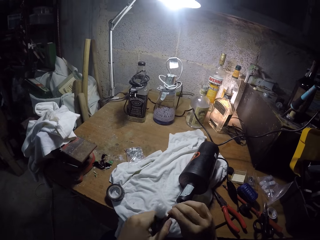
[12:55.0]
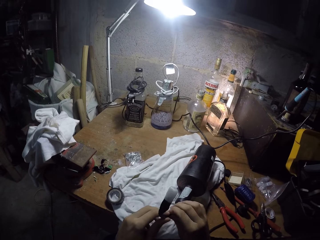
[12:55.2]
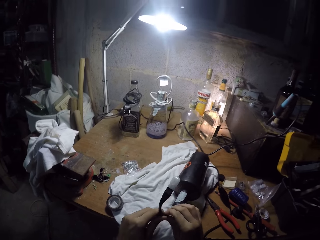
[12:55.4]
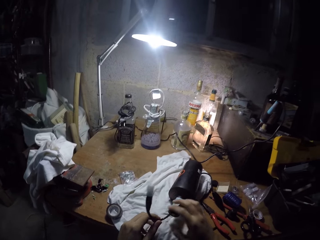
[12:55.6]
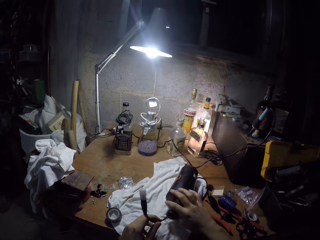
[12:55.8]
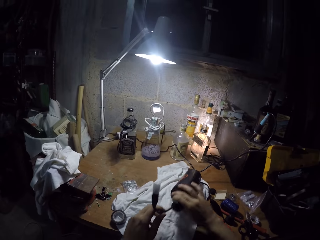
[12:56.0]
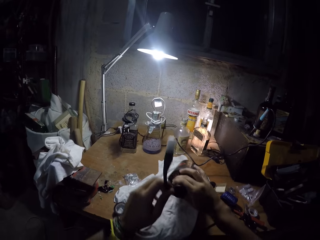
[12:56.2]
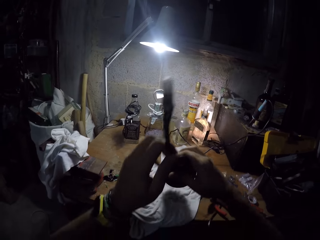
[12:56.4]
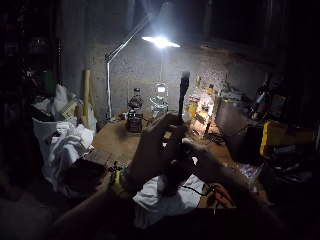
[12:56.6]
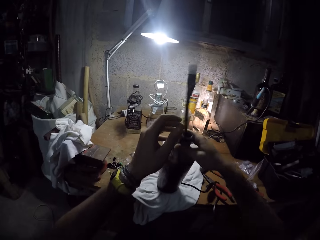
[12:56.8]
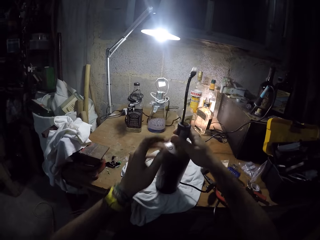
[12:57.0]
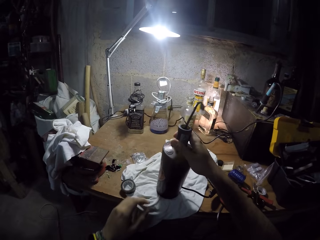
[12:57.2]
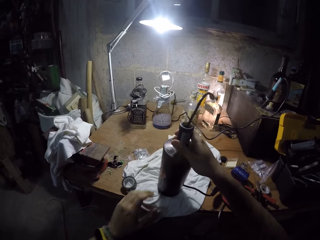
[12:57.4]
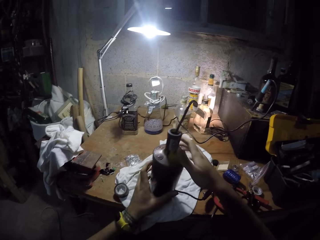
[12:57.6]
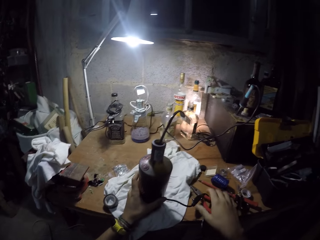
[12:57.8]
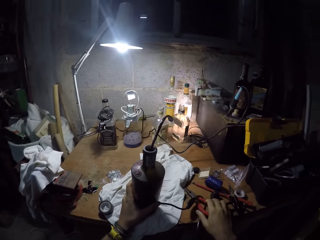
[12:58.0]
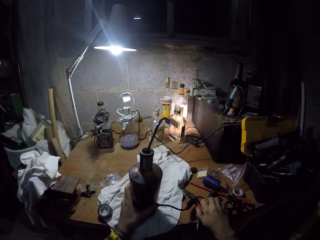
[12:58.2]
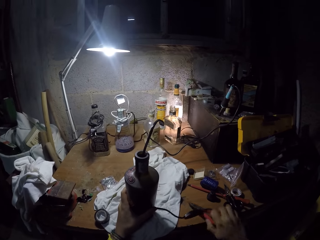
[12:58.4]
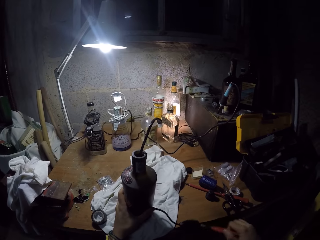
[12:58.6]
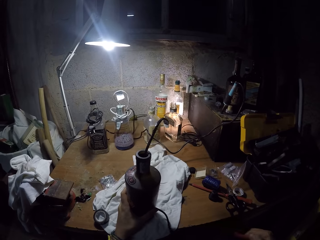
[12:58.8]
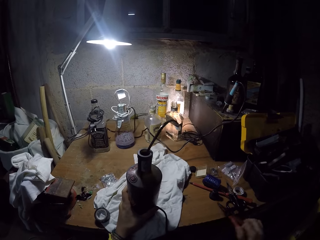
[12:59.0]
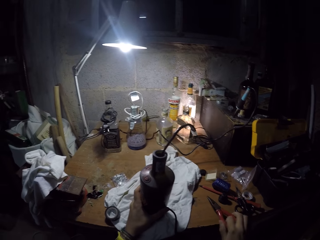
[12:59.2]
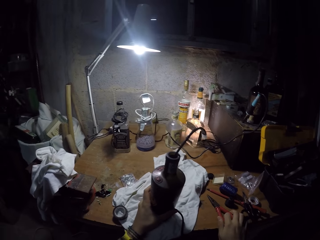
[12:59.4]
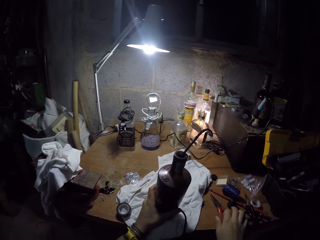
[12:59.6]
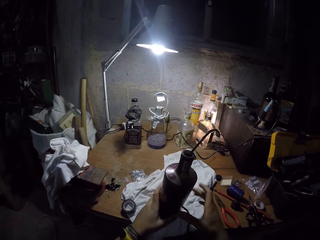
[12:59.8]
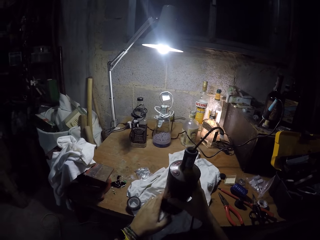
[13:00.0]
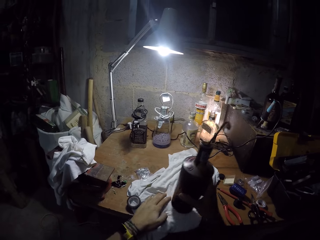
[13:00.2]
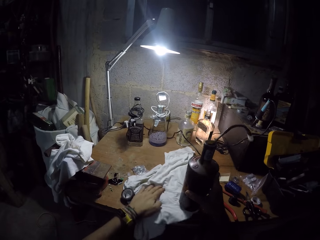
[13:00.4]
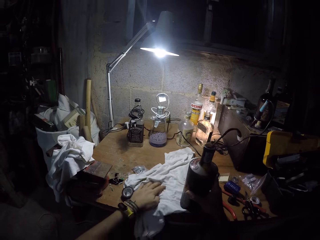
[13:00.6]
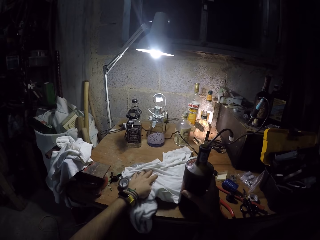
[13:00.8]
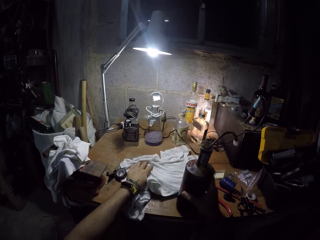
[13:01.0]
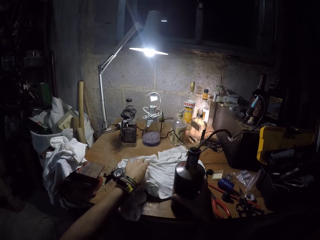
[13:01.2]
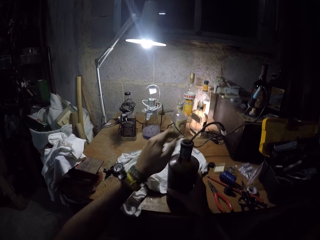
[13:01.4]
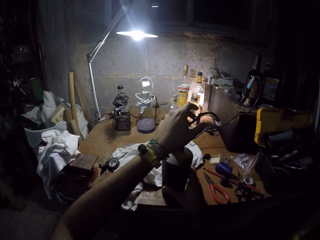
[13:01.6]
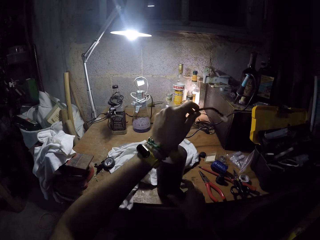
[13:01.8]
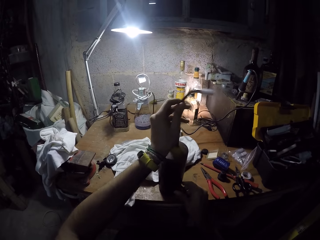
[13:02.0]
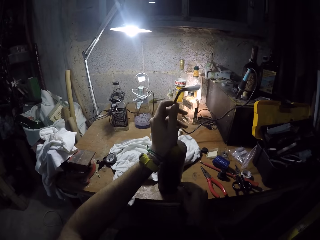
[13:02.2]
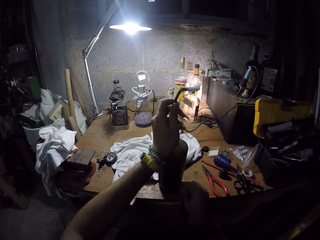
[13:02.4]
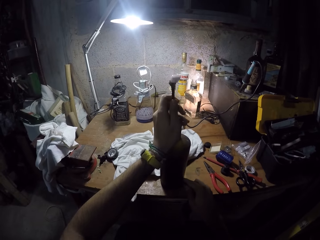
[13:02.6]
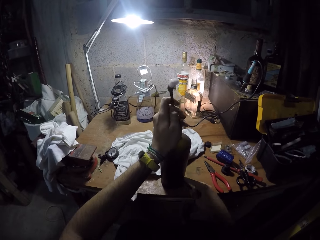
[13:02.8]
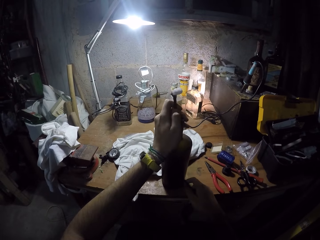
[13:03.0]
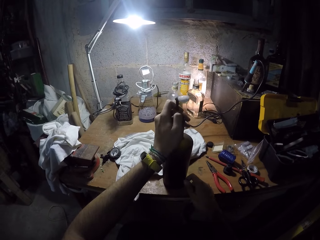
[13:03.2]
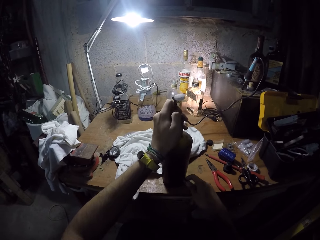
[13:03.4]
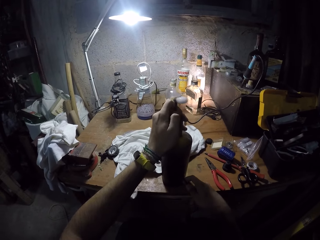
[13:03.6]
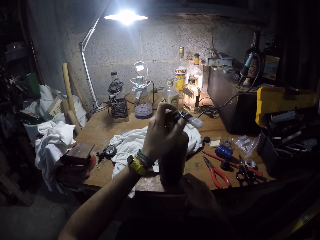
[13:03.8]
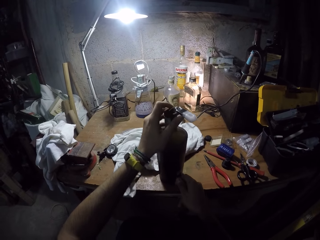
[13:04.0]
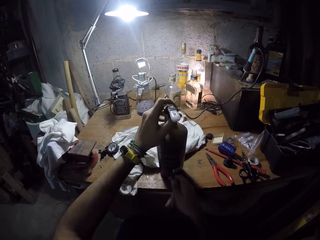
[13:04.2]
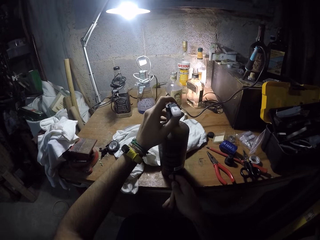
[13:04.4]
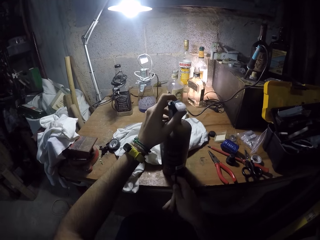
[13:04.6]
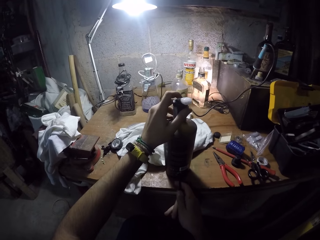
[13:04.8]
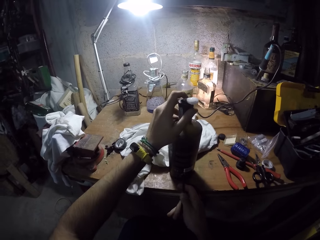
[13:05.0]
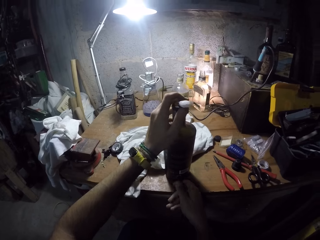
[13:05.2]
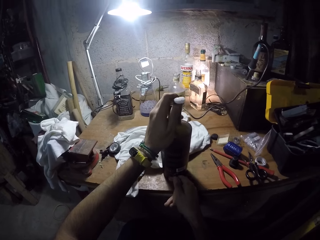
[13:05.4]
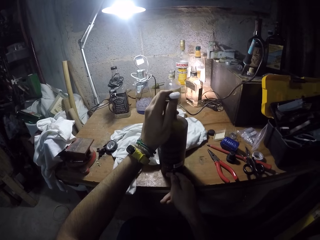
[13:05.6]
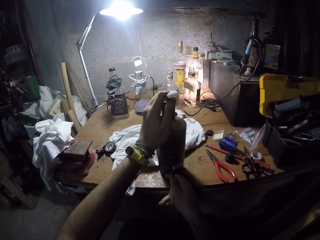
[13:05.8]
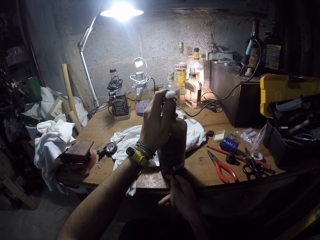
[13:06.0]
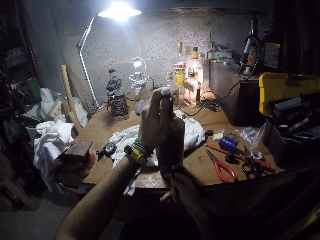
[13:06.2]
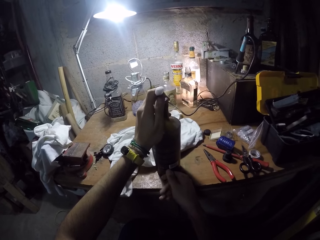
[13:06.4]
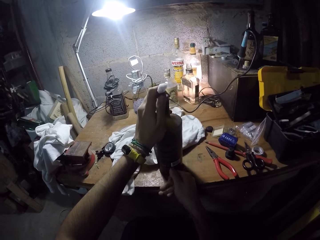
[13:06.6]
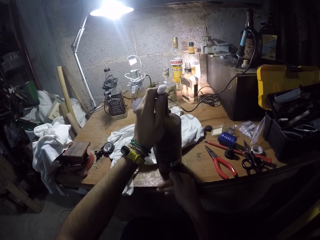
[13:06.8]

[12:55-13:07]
The camera wearer adjusts the tape on the cable with both hands. He stands the bottle on a towel on the workbench using both hands. He takes the pliers from the bottom of the cable with his right hand. He places the pliers in his right hand on the workbench. He raises the bottle with his right hand. He pushes the bottle with his left hand. He places the towel in his right hand on the workbench. He pushes the cable into the bottle with his left hand. He adjusts the wire. He pulls the cable from the bottom of the bottle with his right hand.

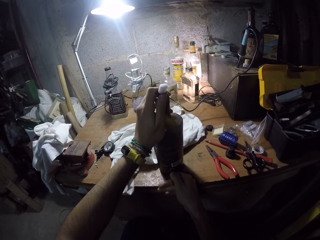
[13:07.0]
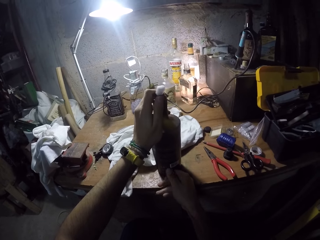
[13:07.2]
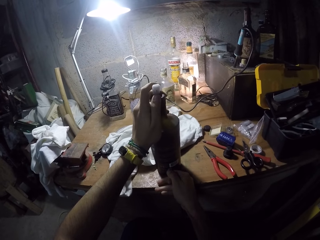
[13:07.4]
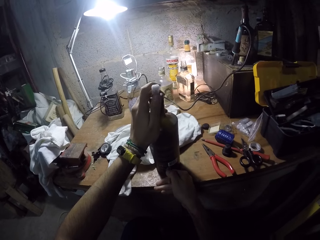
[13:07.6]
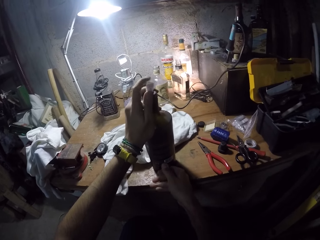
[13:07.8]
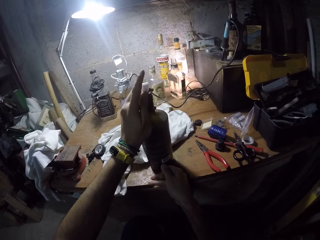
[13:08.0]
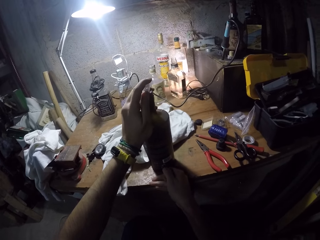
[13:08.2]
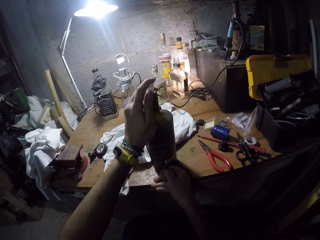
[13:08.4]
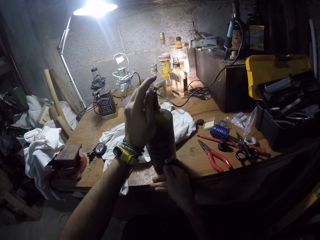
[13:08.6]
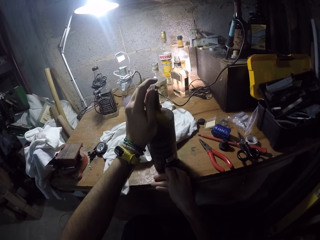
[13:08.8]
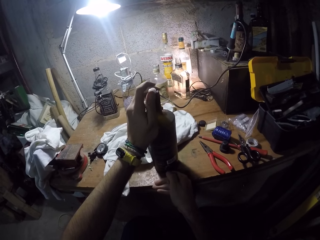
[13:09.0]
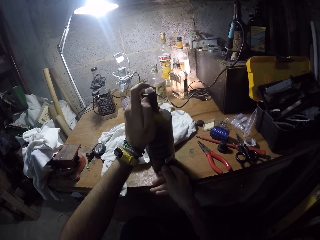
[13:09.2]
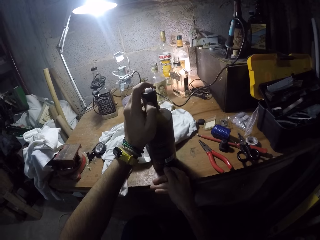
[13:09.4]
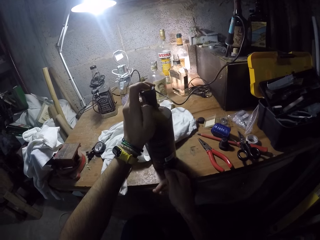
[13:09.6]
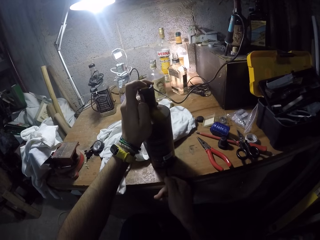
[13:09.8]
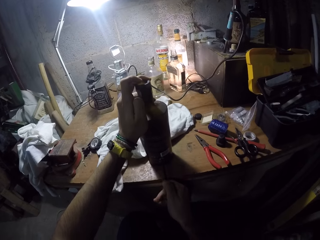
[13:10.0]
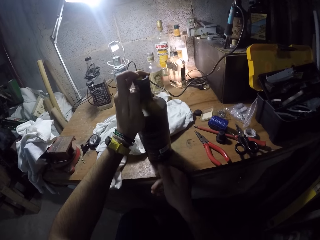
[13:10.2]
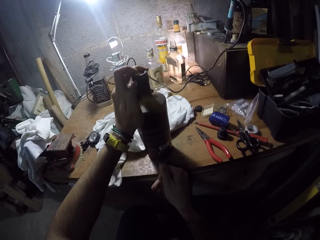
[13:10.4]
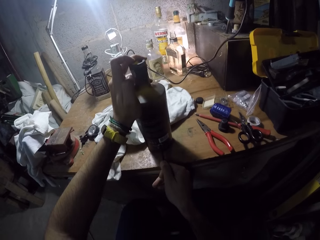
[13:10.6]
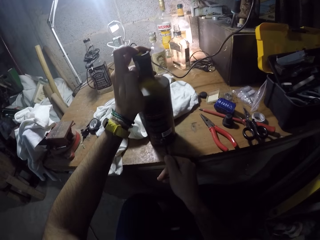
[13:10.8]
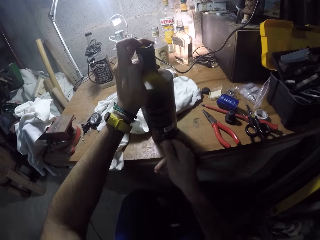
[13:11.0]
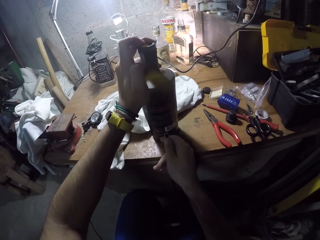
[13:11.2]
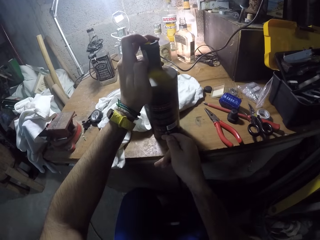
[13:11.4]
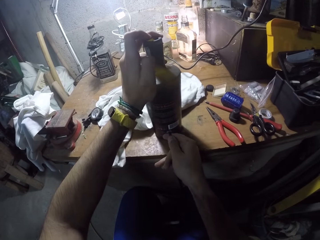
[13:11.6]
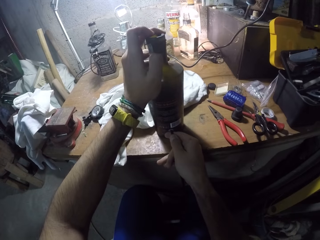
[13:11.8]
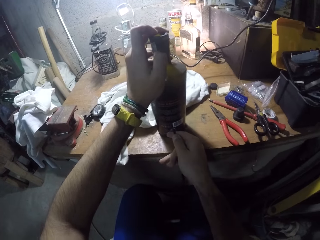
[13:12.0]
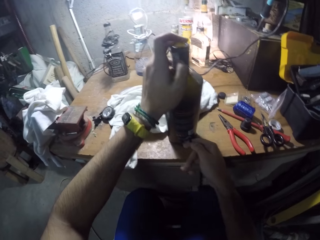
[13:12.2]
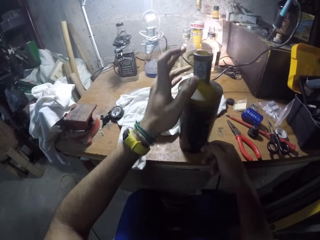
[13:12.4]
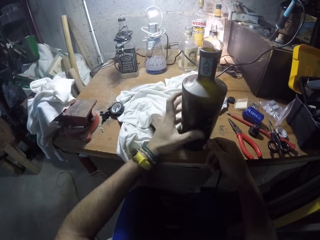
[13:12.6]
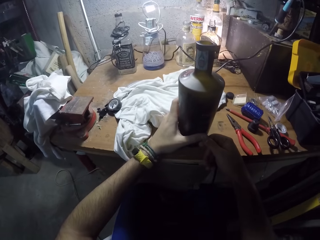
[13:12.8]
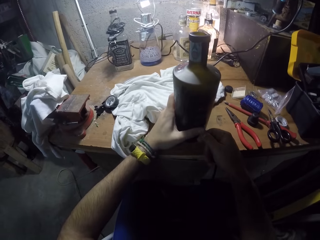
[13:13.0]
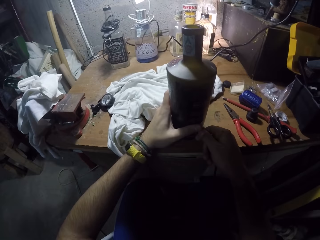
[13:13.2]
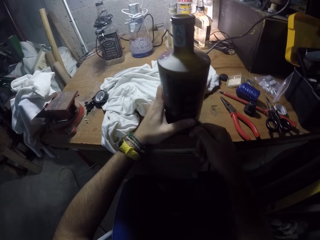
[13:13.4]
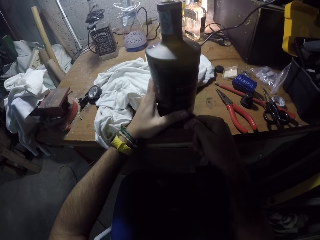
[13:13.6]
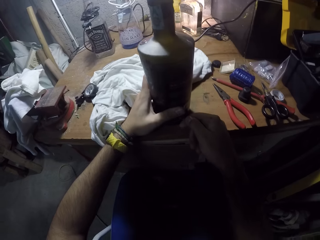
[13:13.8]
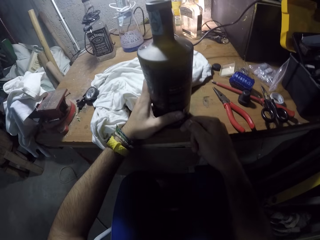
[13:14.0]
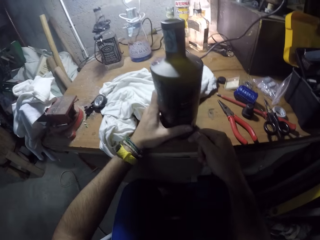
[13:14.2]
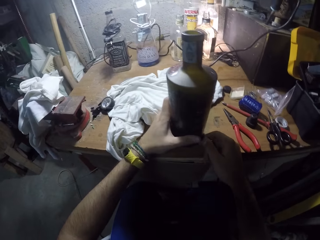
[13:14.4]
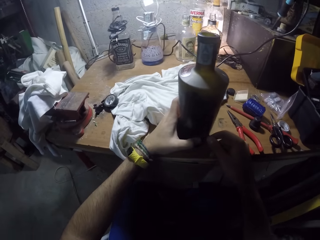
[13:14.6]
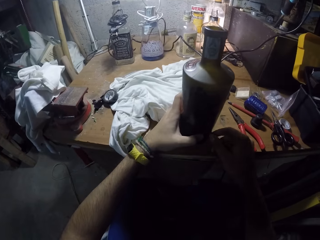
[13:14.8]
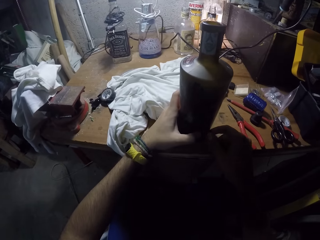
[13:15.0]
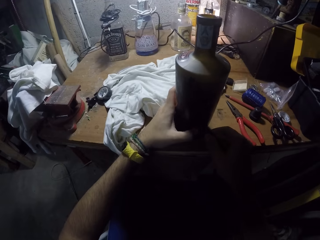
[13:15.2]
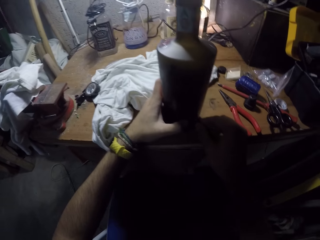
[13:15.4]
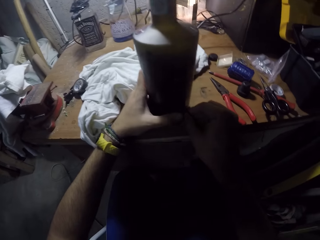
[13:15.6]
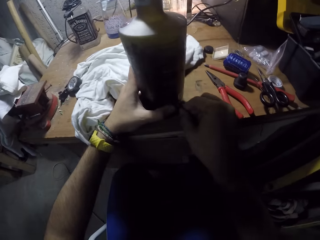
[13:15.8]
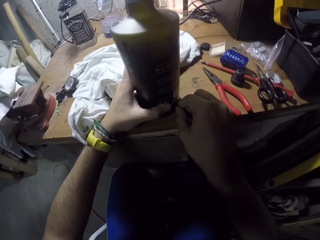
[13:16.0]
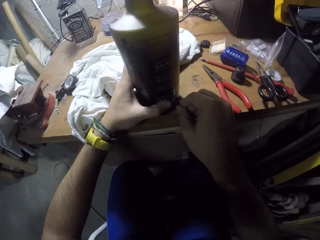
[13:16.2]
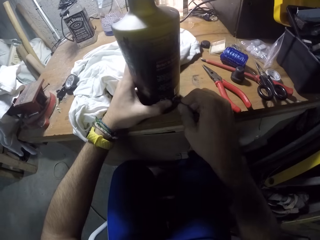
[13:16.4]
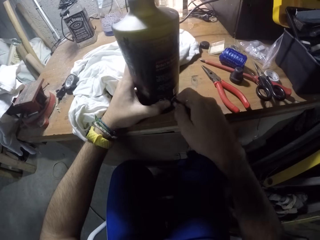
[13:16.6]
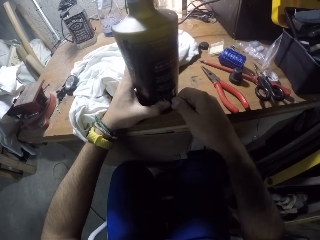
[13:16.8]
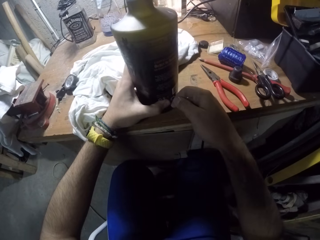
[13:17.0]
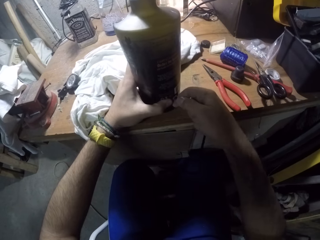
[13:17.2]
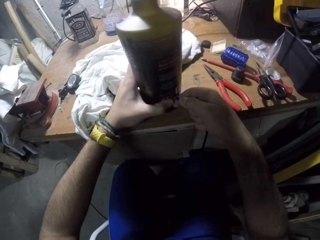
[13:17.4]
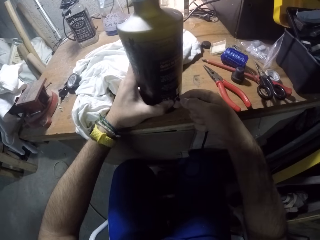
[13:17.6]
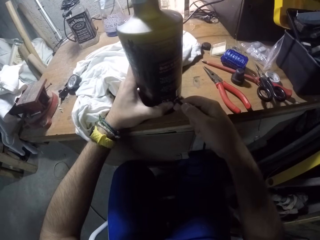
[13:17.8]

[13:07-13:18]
The camera wearer adjusts the cable from the bottom of the bottle with his left hand.
